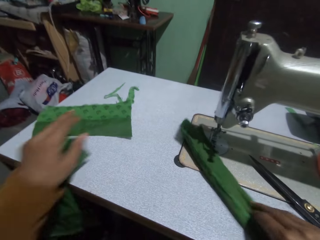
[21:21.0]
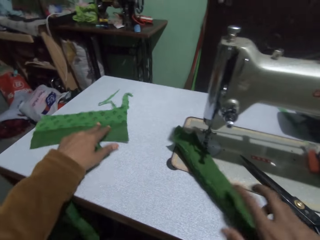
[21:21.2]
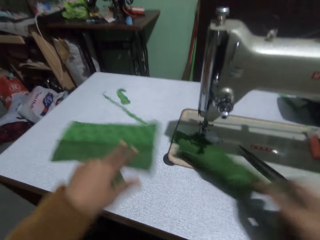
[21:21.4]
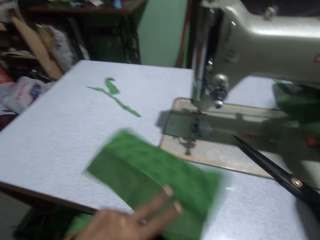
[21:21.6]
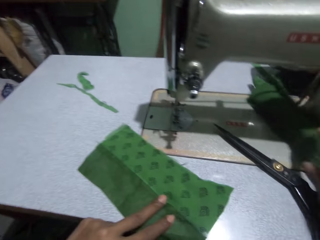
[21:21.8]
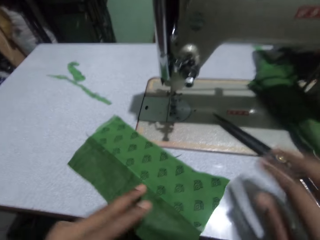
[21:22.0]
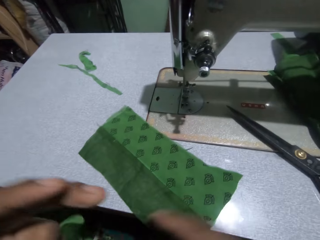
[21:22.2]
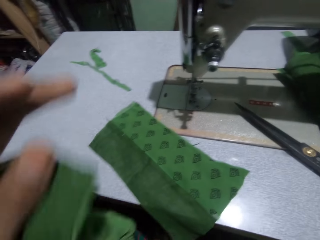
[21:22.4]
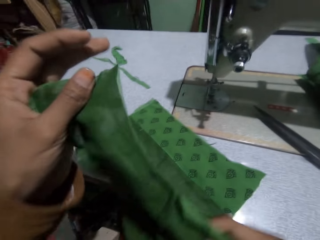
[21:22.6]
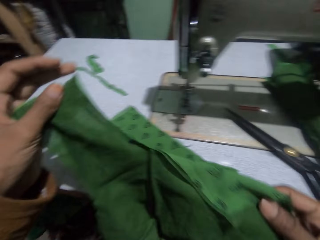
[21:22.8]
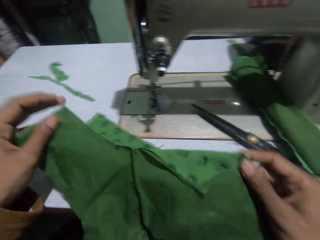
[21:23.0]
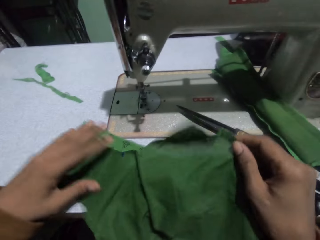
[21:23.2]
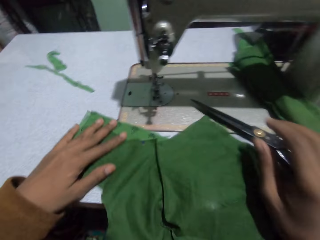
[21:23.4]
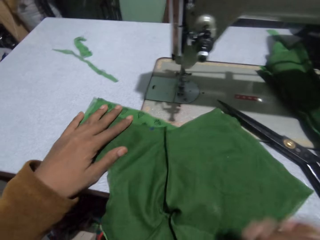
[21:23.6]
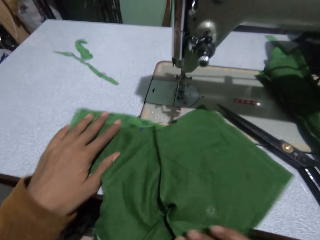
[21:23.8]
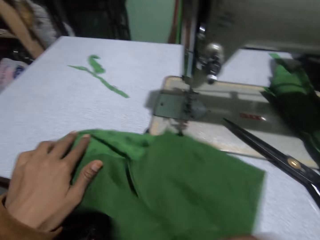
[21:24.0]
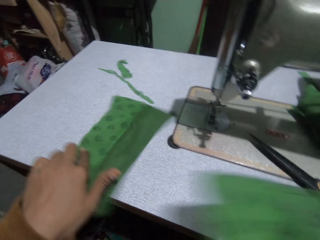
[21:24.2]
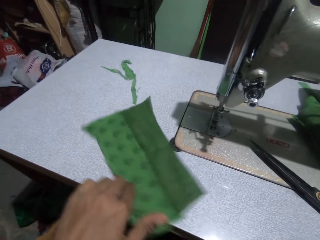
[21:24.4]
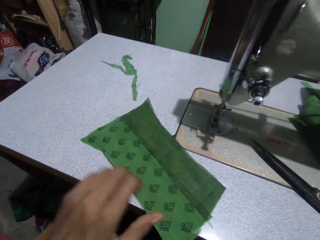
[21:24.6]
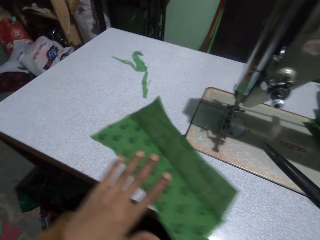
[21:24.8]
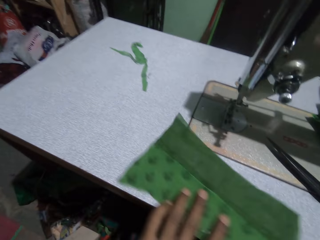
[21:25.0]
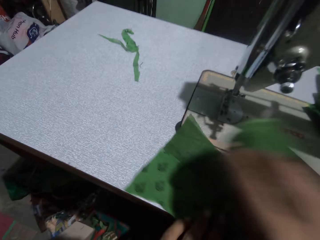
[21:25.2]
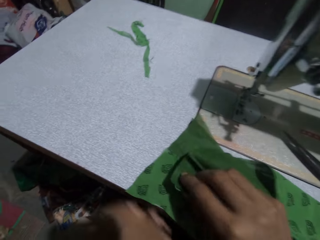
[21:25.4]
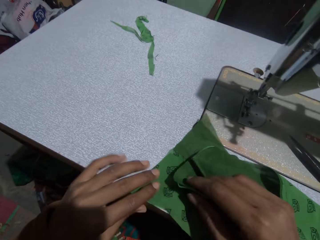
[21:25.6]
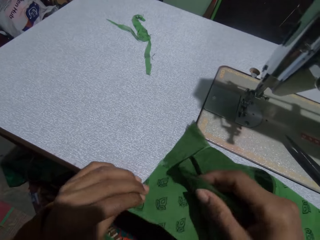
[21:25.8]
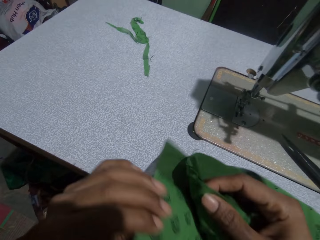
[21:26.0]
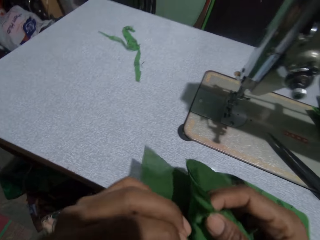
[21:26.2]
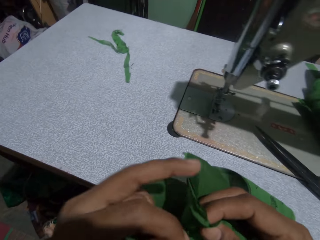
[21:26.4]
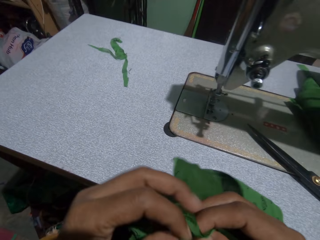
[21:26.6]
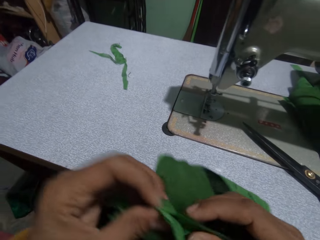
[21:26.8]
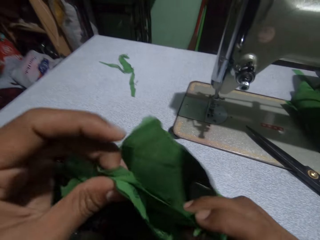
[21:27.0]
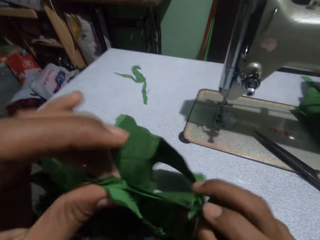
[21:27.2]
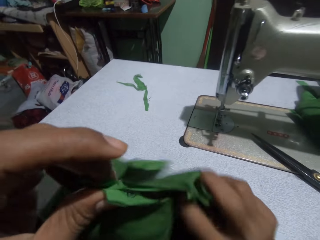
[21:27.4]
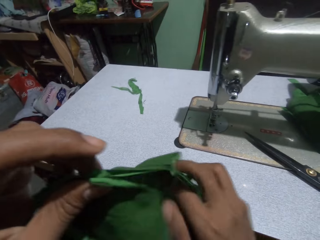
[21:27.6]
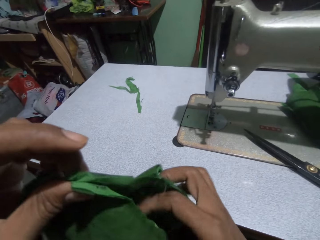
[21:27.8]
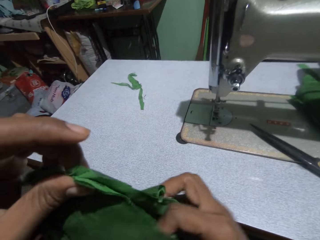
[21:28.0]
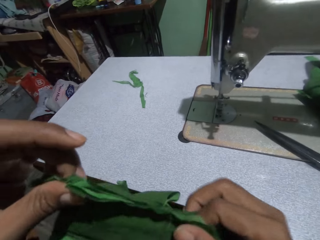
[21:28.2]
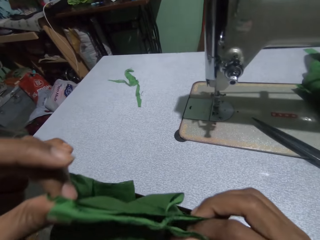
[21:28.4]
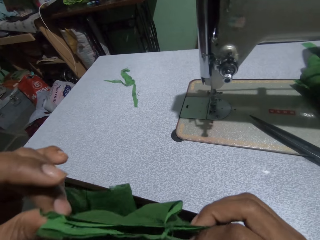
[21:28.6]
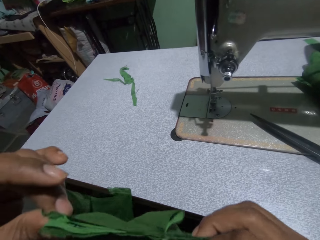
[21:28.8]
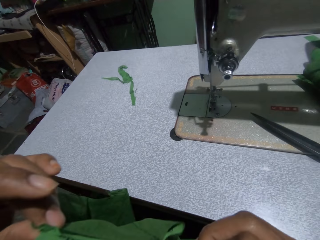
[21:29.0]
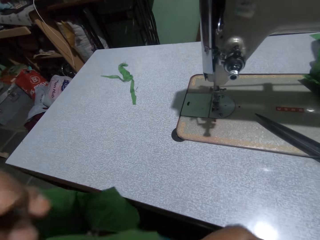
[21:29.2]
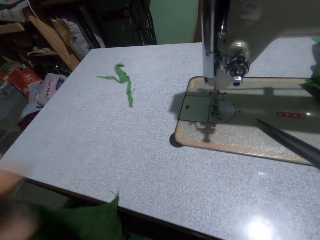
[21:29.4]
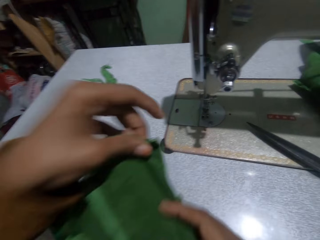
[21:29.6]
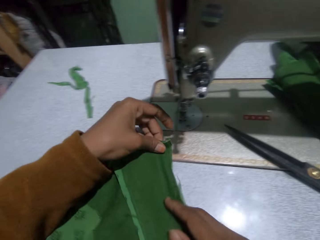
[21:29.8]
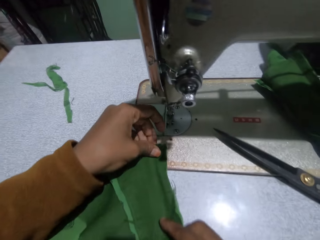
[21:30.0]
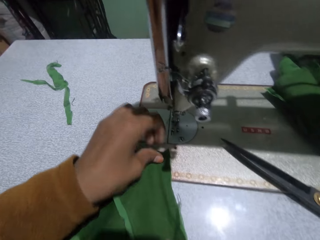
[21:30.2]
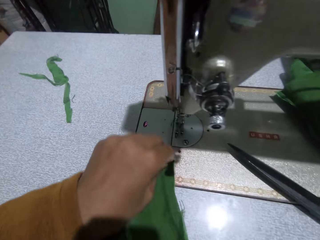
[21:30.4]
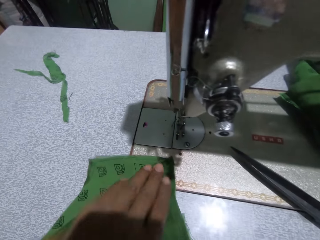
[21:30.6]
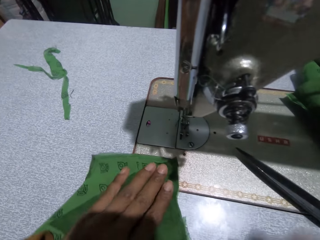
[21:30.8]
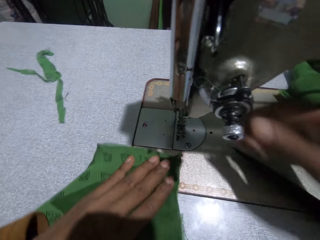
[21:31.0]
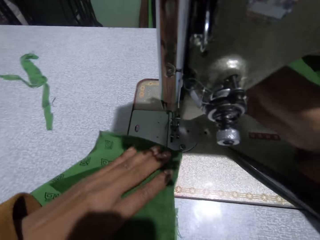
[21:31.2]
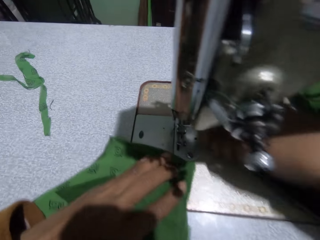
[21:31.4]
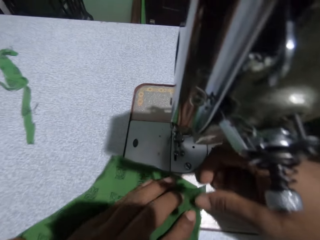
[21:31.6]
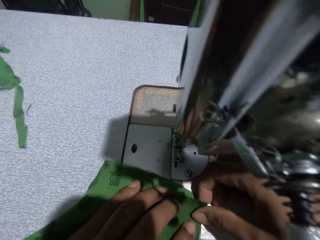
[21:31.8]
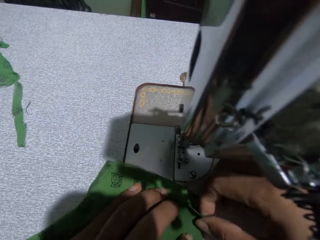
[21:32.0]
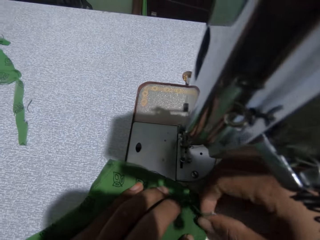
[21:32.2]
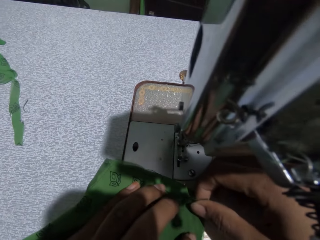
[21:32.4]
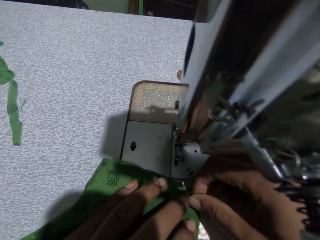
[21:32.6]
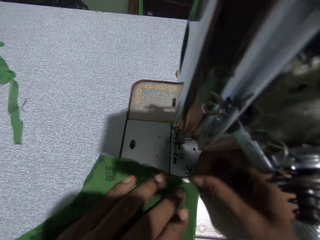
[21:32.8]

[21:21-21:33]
The camera wearer puts the cloth on the sewing machine. They move the cloth. They join the pieces of cloth. They put the pieces of cloth on the sewing machine.

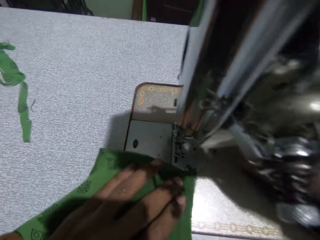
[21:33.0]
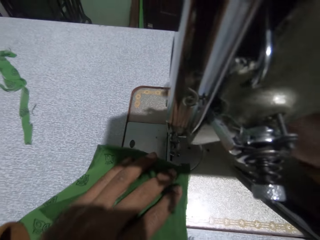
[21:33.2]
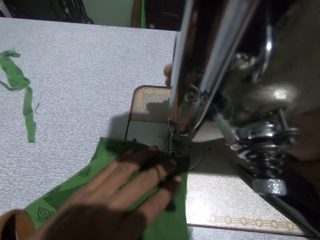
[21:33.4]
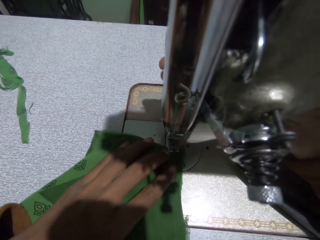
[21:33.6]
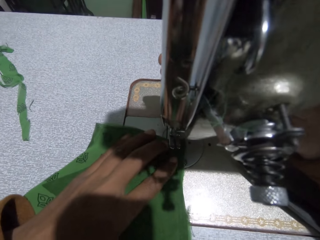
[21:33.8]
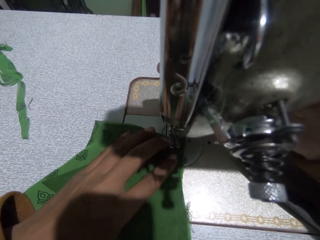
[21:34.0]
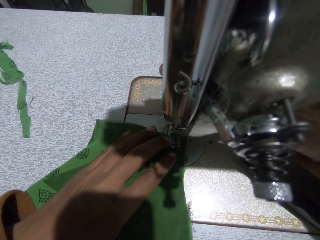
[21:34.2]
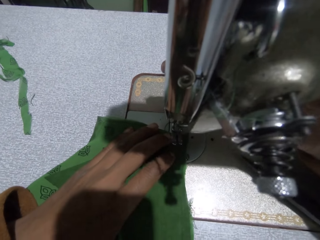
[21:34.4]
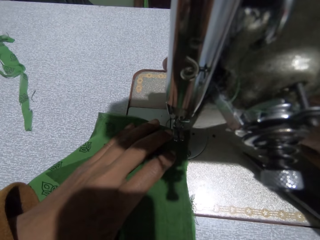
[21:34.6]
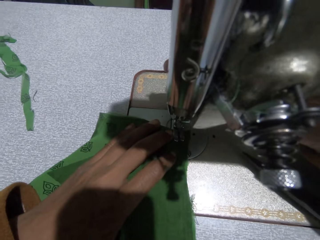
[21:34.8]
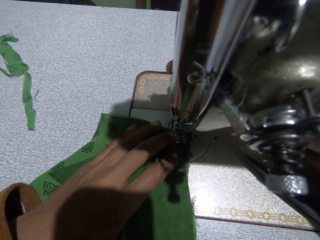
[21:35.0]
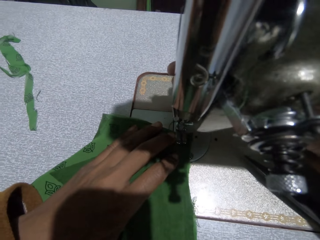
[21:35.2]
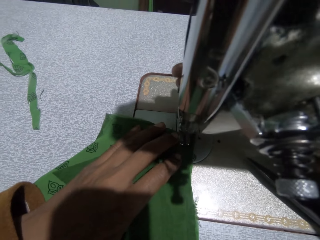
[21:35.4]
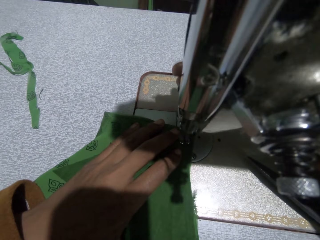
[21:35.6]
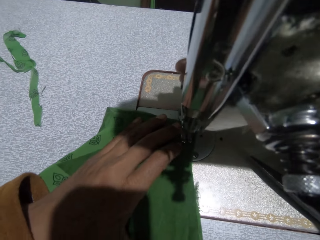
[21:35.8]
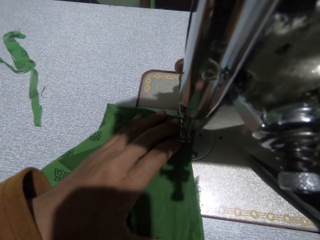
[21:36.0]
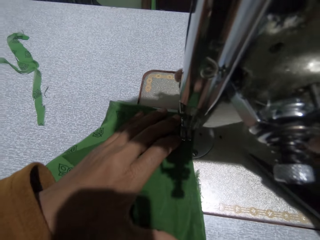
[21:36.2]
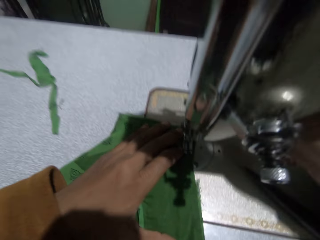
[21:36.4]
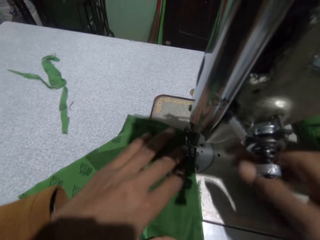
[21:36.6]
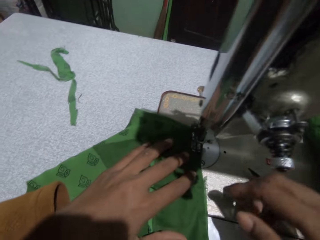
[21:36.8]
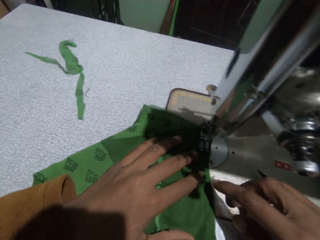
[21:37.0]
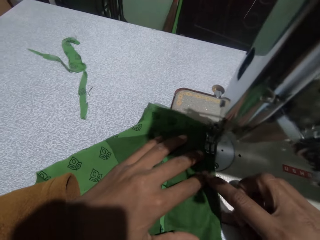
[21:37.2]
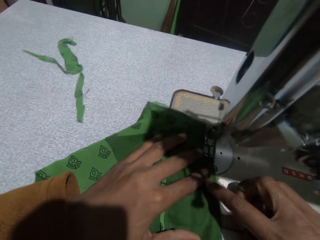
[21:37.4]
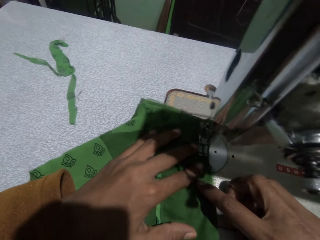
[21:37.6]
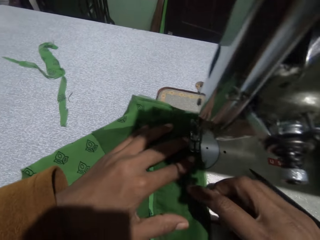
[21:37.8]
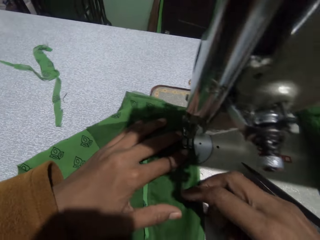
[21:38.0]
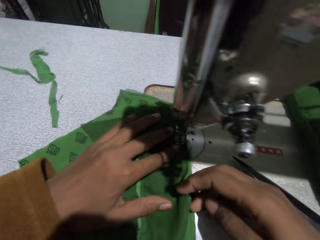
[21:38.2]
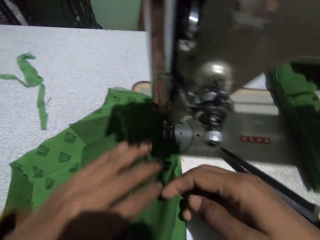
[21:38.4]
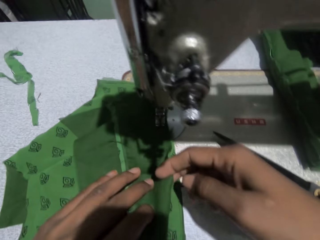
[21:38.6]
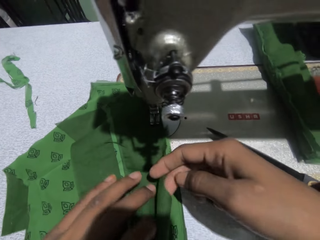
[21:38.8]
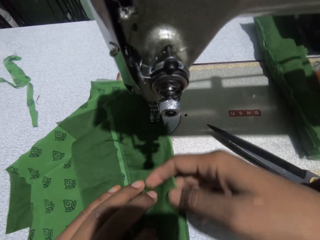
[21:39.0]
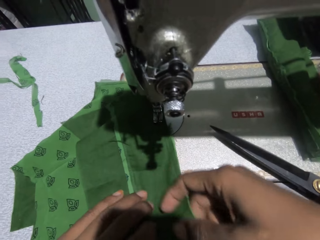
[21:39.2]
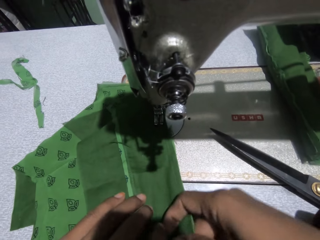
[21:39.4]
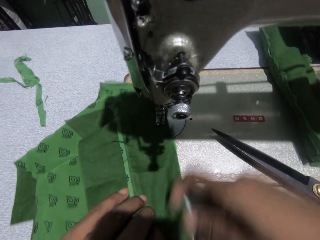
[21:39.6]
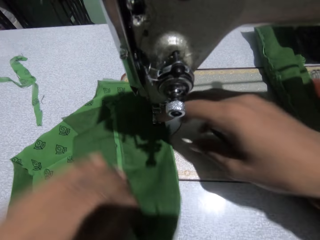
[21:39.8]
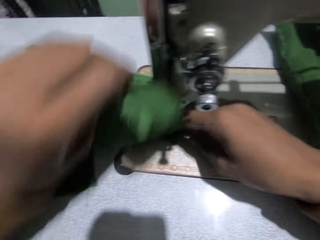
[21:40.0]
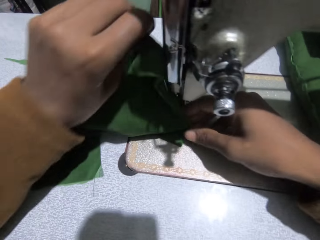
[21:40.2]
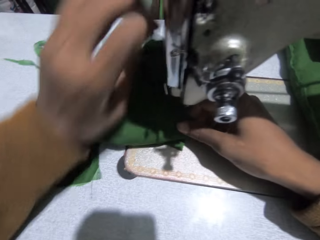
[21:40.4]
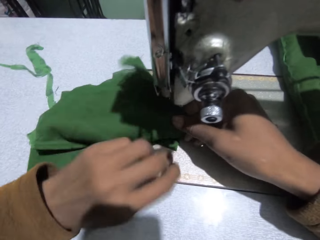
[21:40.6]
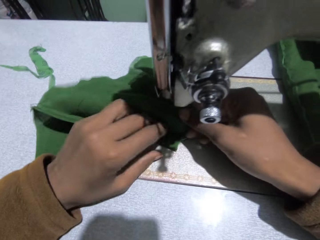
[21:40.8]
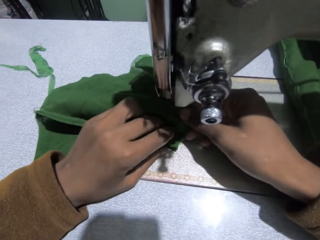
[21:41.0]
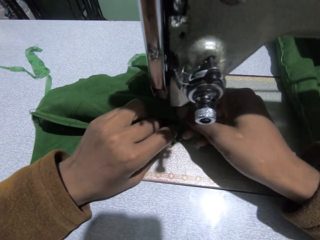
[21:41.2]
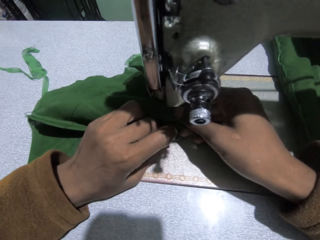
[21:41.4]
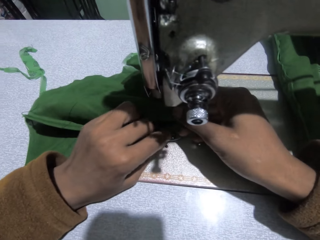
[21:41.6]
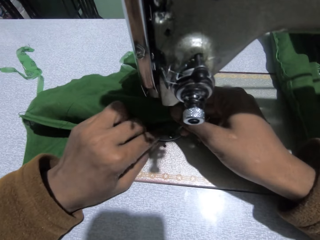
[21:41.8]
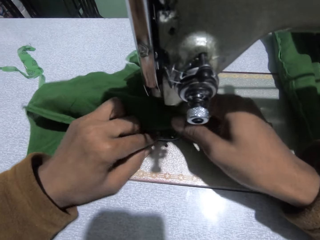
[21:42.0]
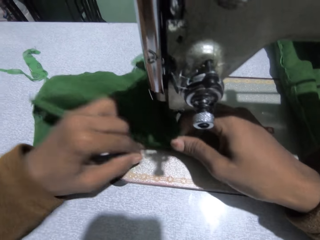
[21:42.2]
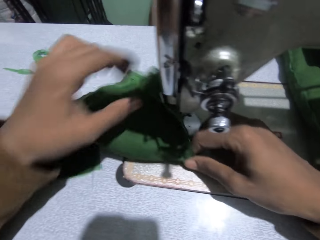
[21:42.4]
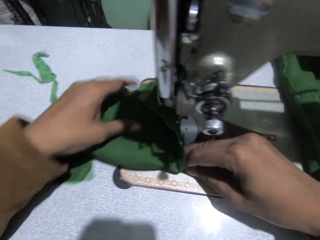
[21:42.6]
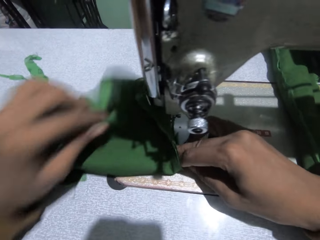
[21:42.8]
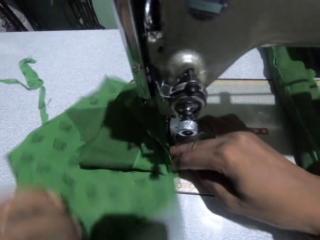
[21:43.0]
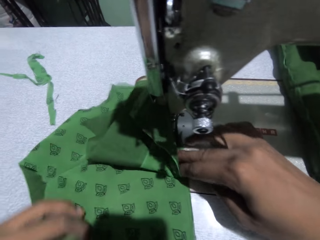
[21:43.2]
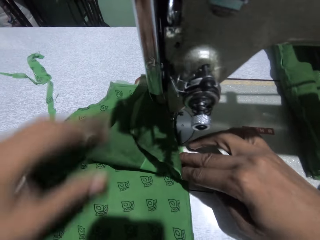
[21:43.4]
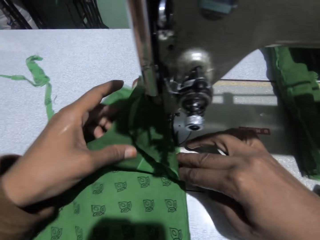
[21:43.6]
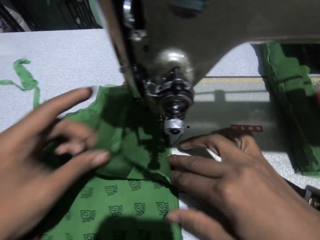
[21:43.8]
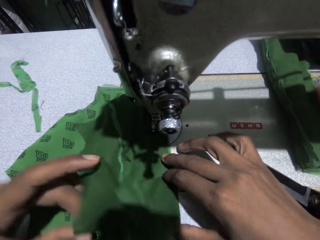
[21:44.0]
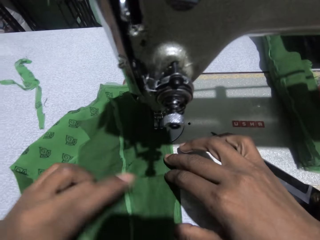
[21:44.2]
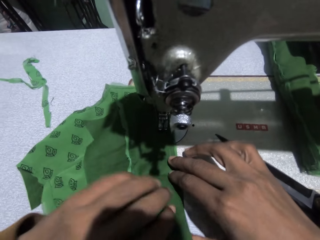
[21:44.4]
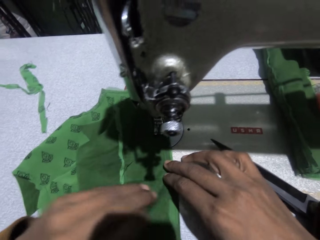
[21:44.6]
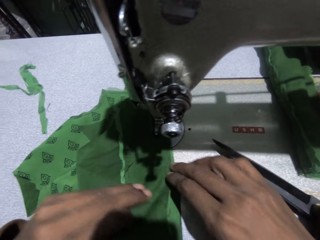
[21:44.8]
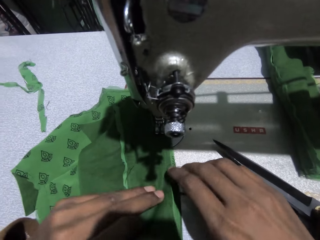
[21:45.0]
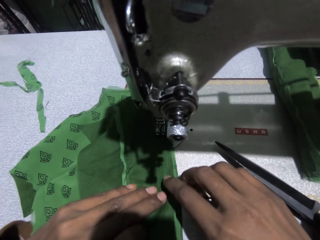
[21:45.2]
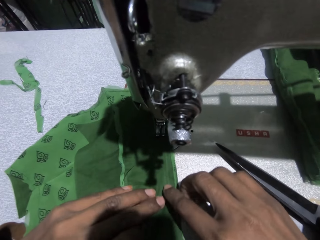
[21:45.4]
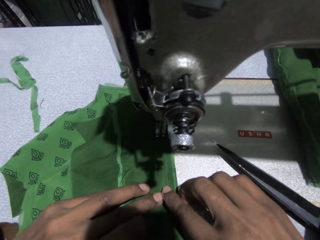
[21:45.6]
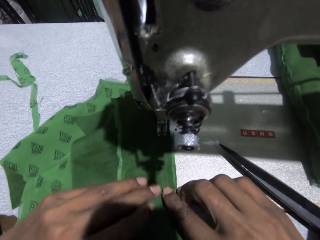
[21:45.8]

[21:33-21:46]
The camera wearer sews the cloth. They position the cloth on the sewing machine. They unfold the fabric.
